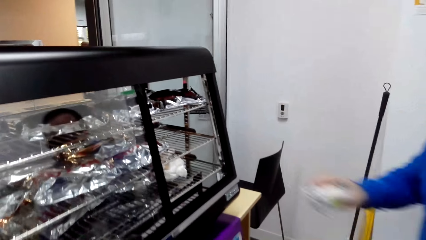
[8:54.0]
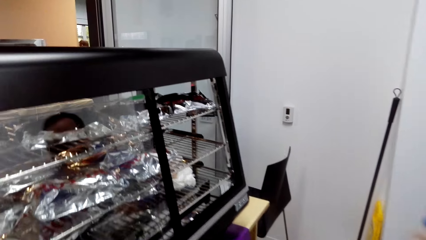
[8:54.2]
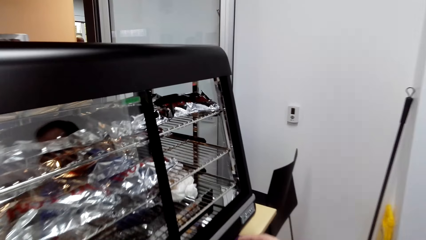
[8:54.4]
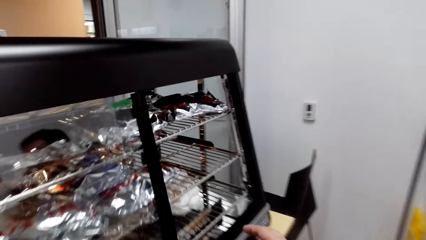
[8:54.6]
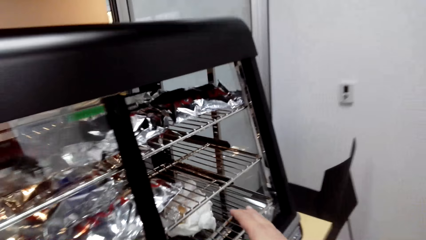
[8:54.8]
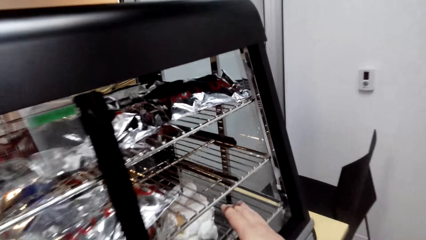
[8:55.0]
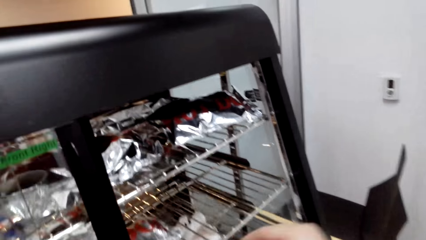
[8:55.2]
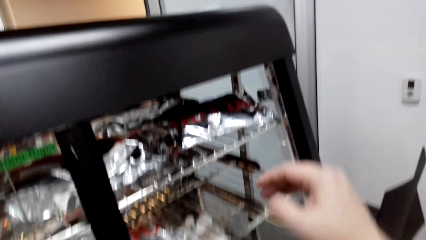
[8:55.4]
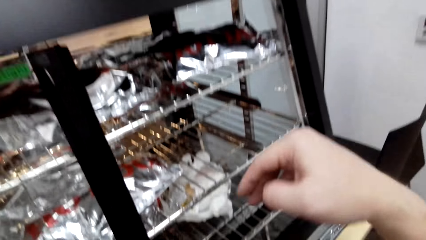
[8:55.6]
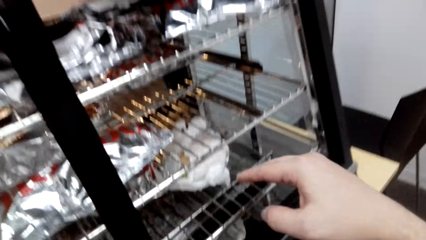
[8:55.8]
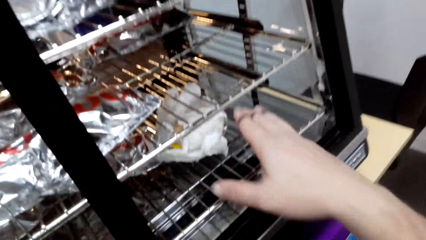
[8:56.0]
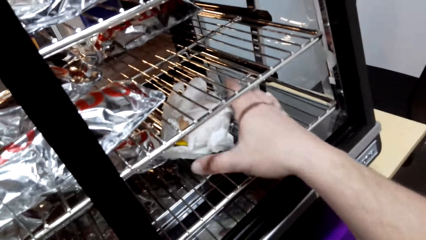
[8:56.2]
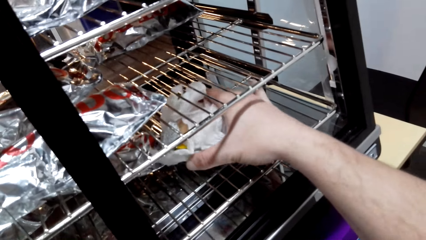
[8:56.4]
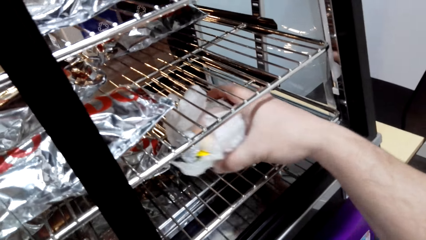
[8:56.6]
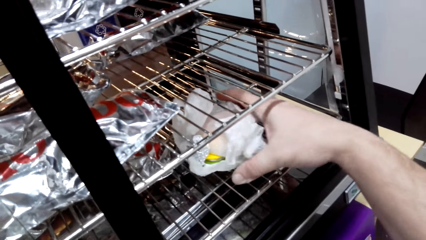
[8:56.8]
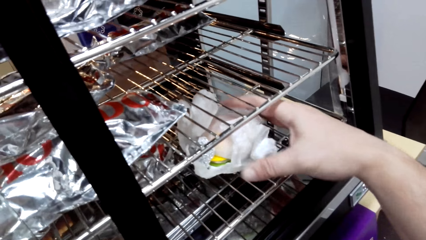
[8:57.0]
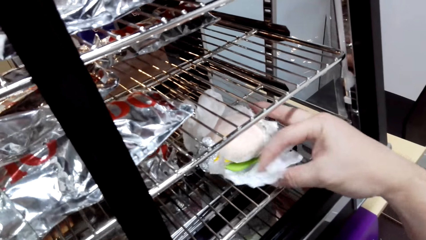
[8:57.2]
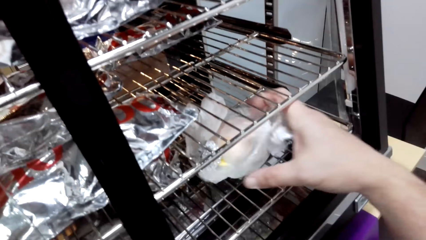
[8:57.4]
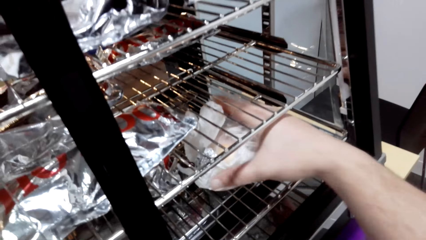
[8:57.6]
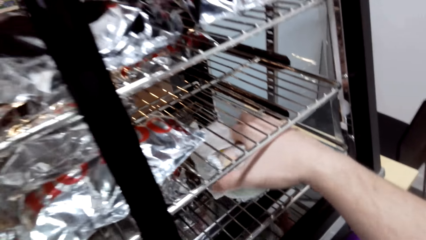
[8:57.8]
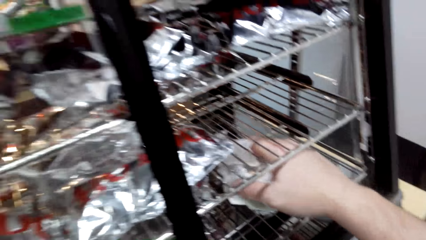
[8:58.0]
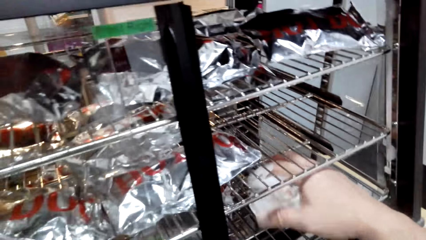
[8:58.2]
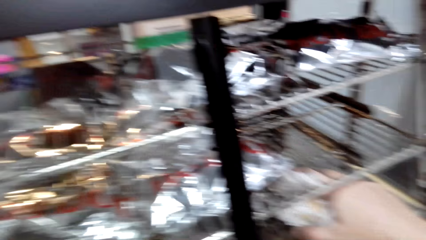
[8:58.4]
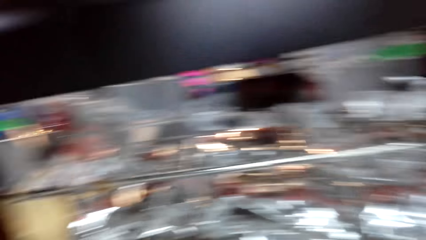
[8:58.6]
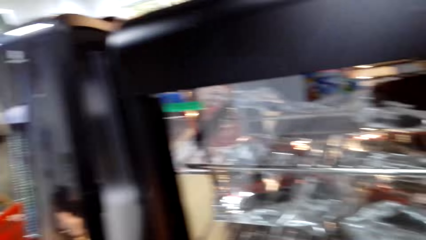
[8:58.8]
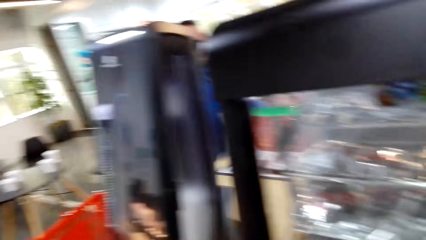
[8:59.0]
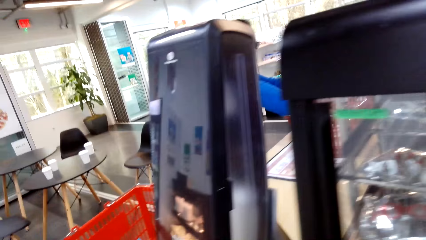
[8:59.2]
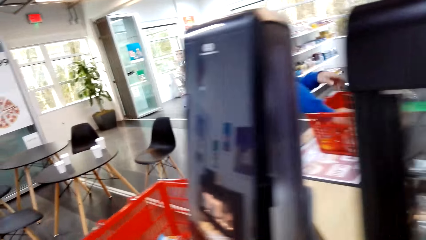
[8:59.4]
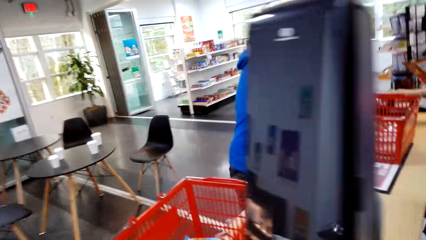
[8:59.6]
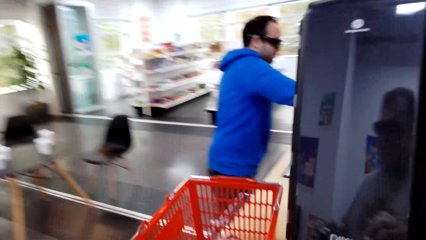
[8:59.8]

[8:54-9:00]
The camera wearer picks a snack. They turn around. They walk around the room.

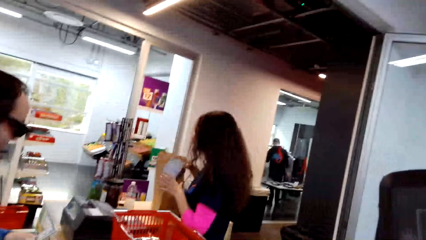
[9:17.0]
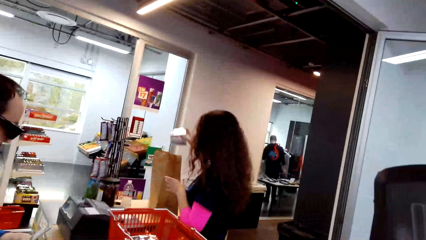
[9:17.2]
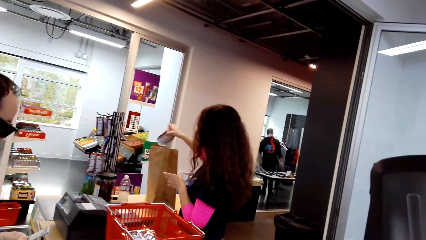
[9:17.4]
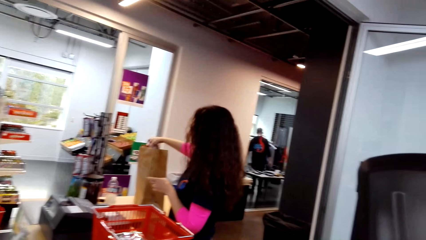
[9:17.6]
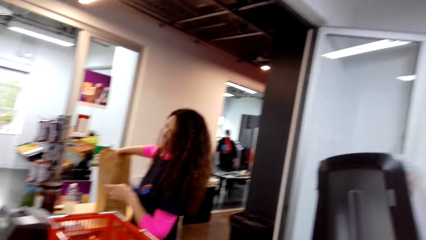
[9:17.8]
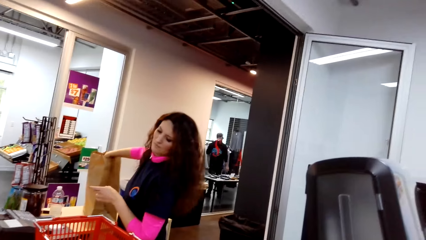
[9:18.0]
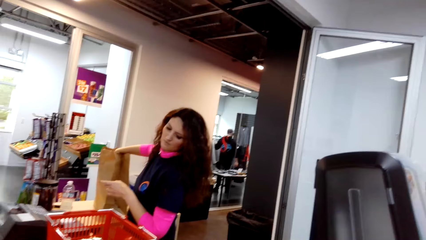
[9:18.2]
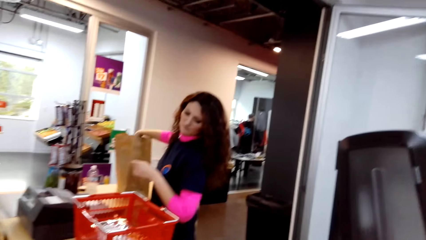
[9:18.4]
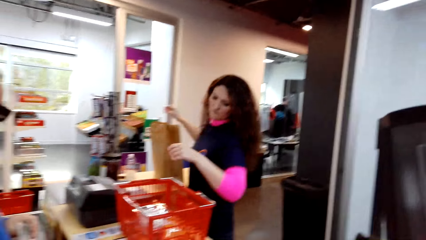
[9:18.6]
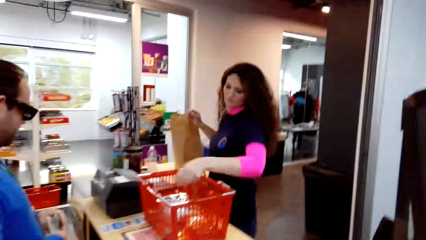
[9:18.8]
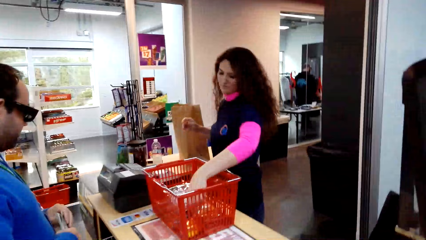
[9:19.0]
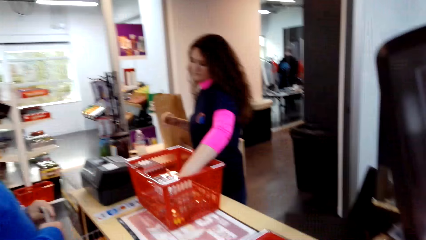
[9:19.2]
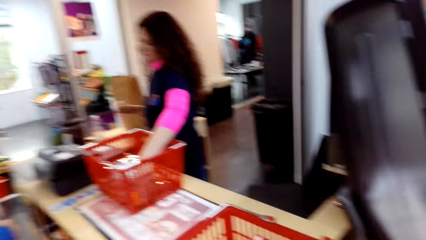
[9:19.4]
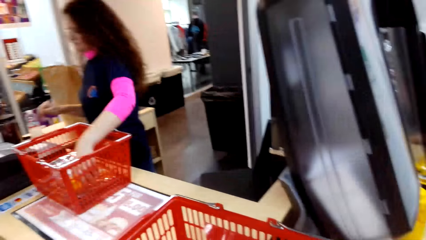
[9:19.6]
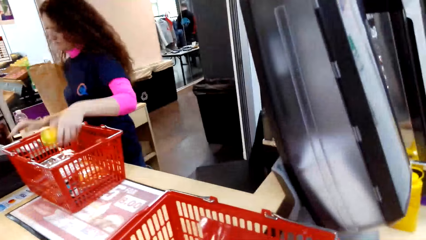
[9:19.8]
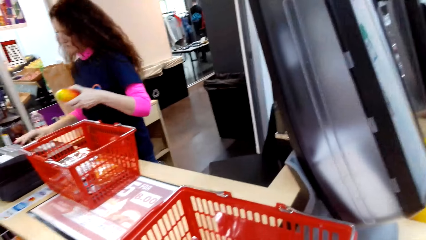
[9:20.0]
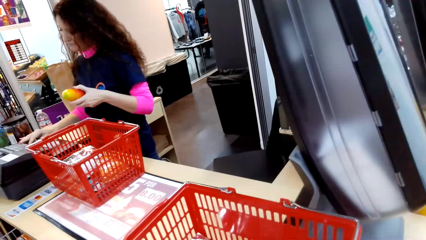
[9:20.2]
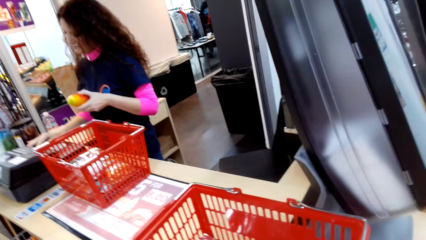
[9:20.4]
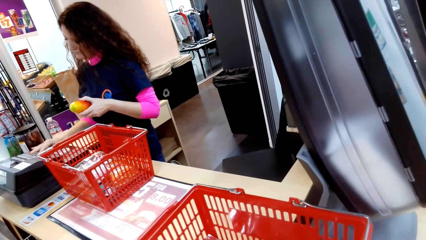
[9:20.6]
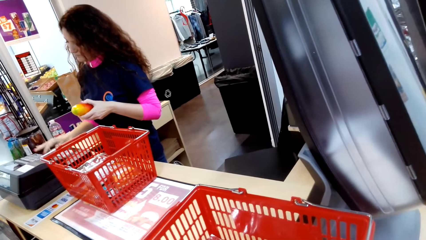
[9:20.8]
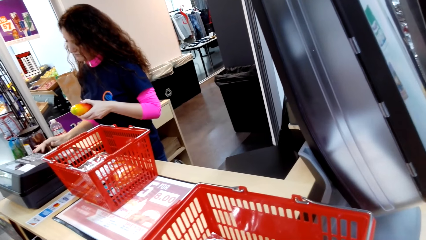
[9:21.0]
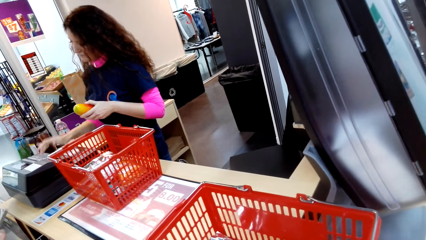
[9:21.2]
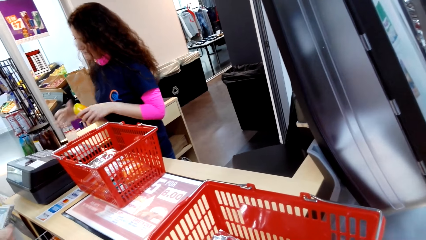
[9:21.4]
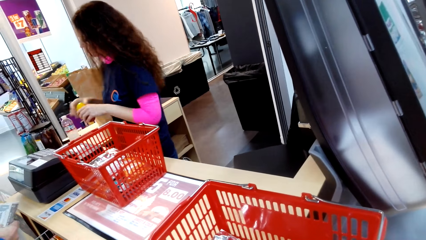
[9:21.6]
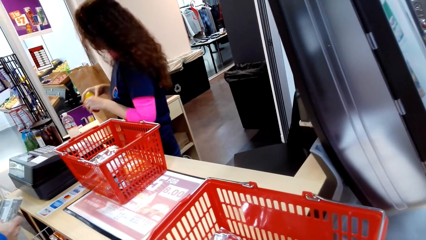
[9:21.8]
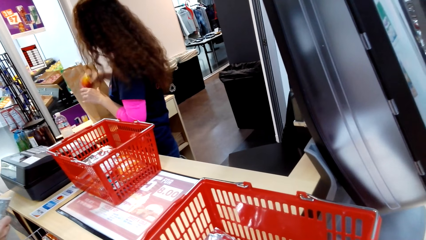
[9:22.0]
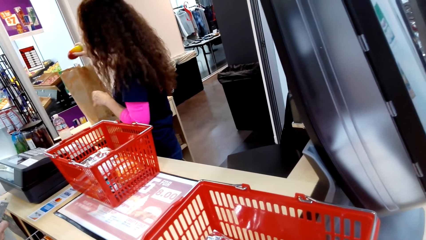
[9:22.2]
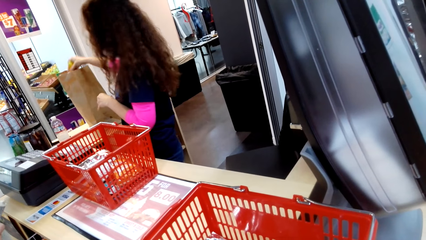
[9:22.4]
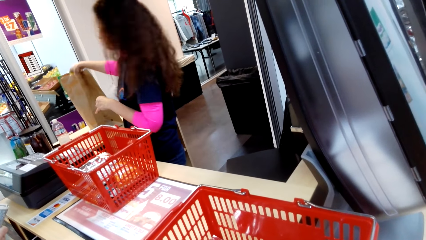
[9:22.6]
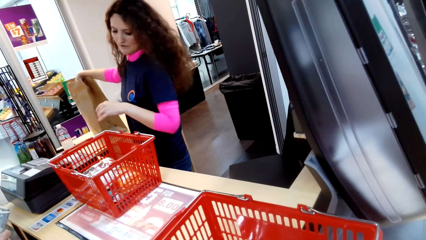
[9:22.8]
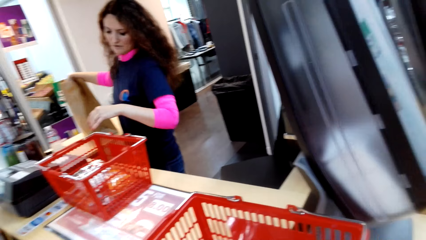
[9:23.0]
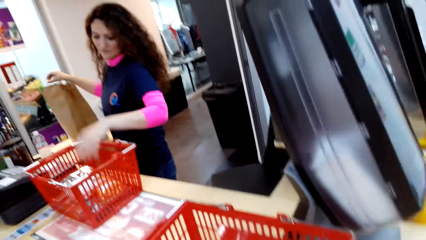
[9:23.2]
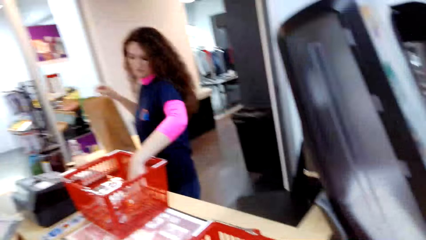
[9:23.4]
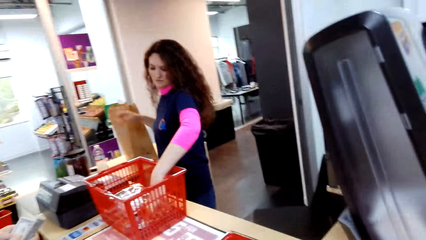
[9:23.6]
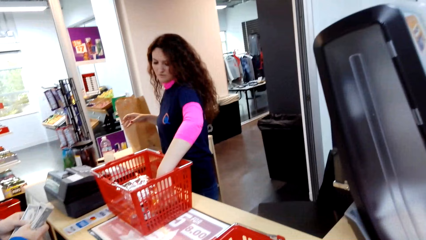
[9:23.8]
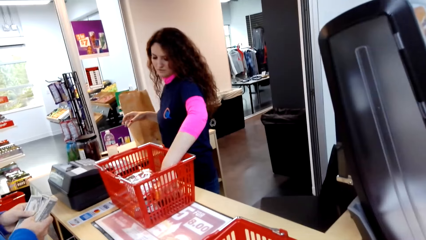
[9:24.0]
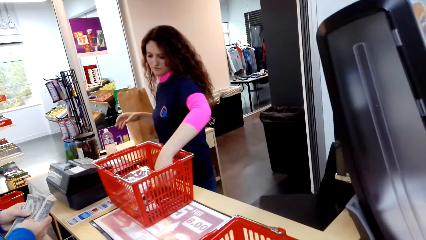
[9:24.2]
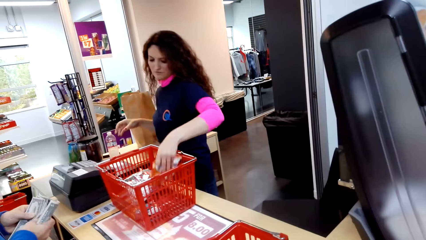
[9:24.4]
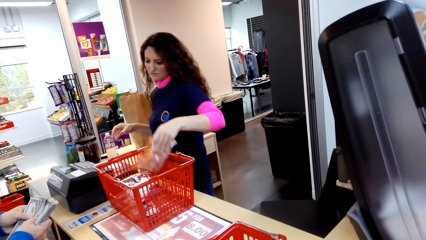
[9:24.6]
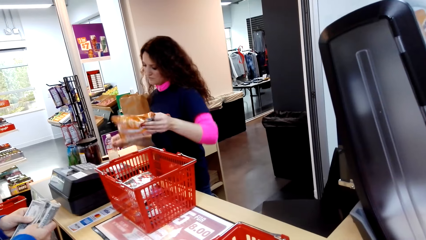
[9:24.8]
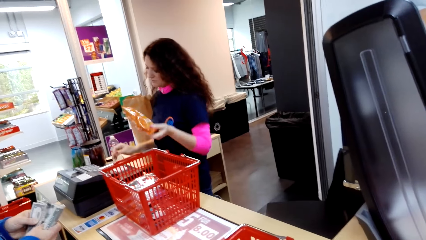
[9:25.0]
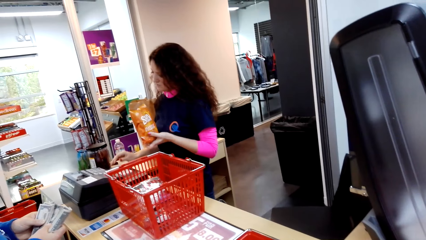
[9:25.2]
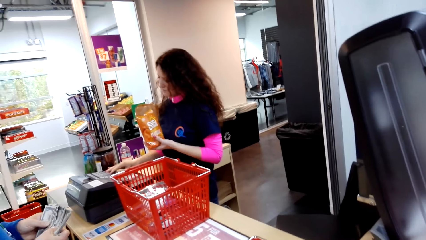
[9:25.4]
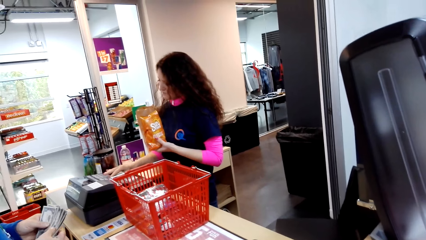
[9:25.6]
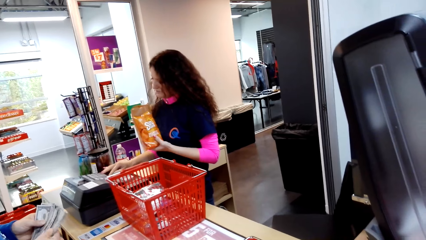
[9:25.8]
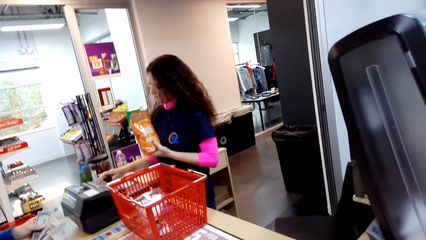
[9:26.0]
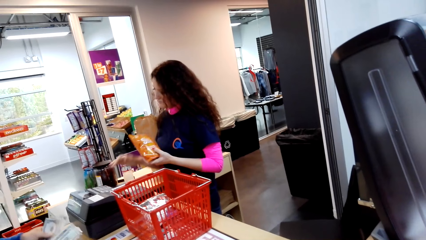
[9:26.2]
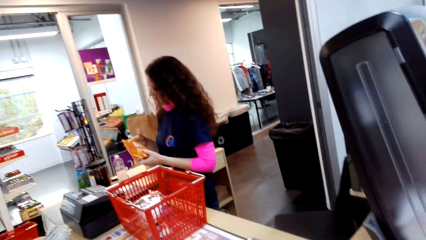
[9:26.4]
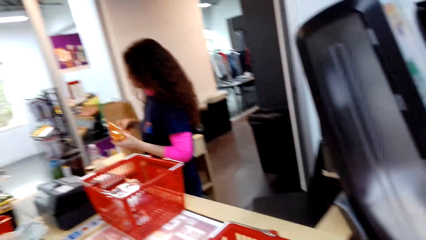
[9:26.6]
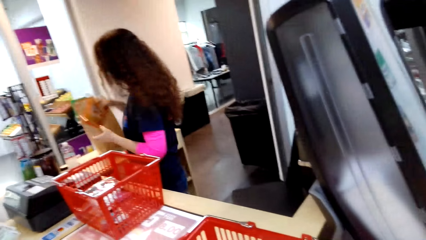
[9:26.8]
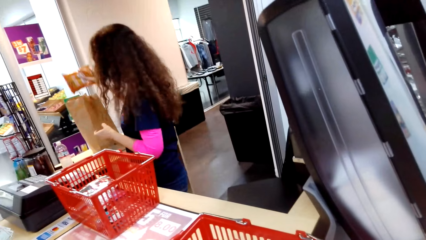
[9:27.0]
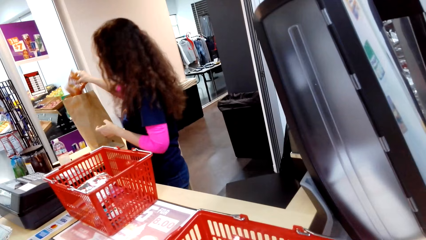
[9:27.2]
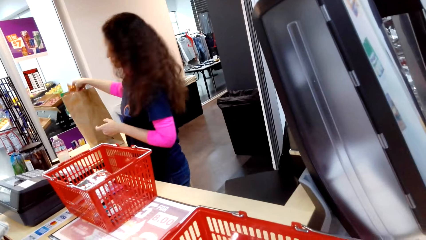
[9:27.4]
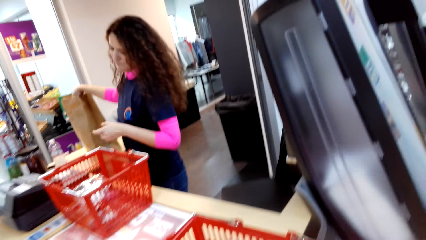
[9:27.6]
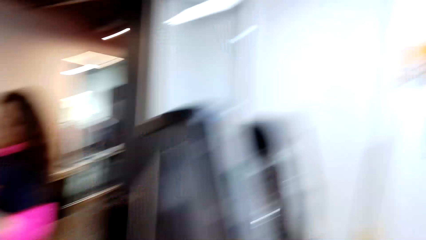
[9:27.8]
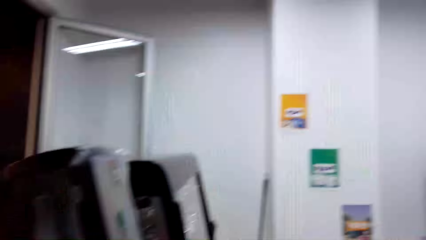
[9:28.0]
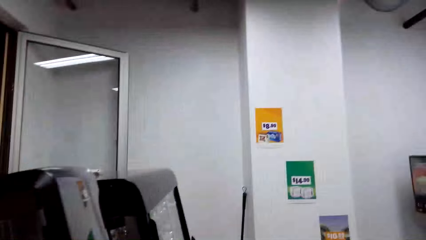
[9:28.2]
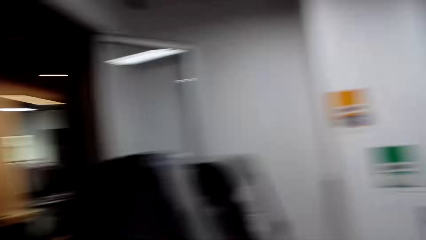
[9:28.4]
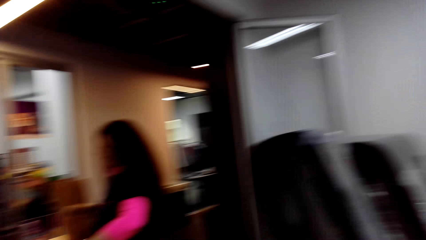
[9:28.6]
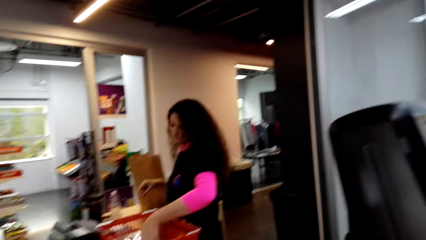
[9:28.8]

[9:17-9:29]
The camera wearer looks around. A woman puts an item in the carrier bag, picks a mango, operates the receipt machine, puts the mango in the carrier bag, picks an item and operates the receipt machine. The camera wearer looks around. The woman puts an item in the carrier bag. The camera wearer looks around again.
